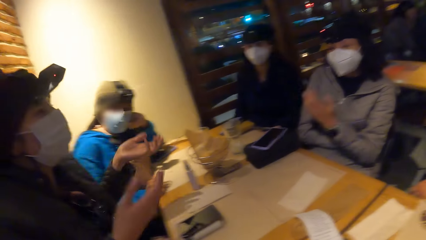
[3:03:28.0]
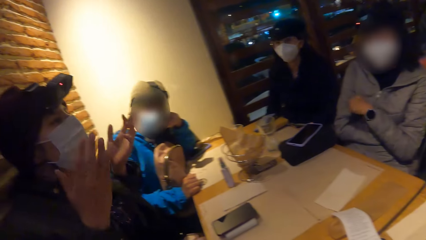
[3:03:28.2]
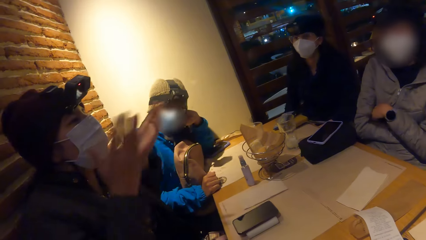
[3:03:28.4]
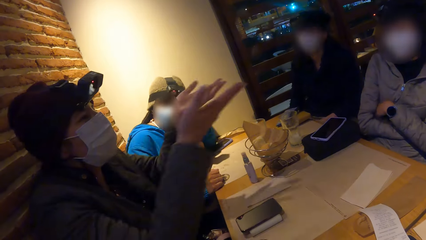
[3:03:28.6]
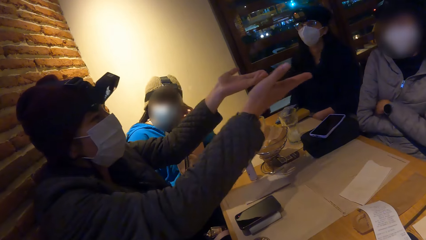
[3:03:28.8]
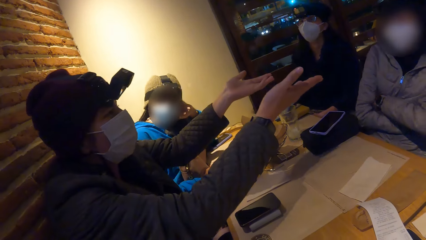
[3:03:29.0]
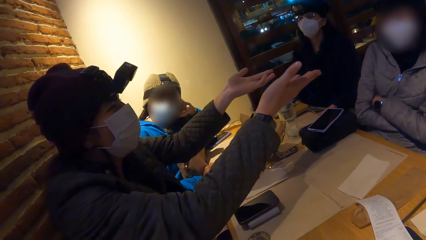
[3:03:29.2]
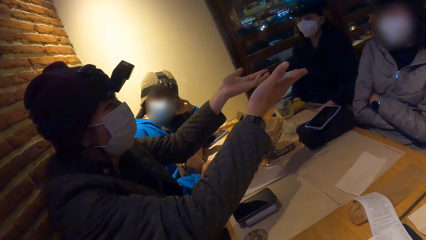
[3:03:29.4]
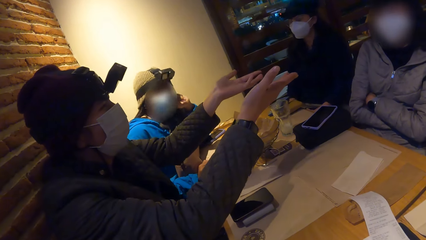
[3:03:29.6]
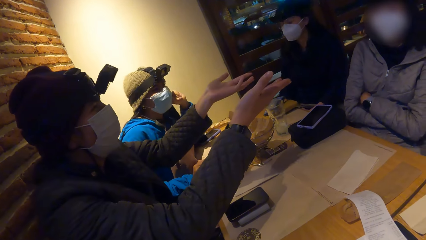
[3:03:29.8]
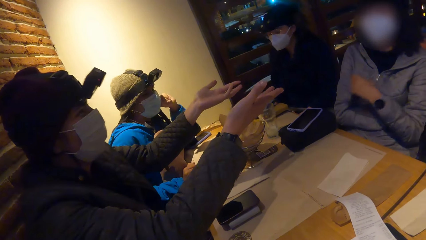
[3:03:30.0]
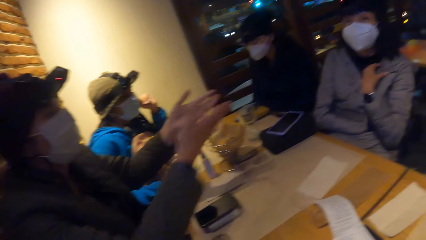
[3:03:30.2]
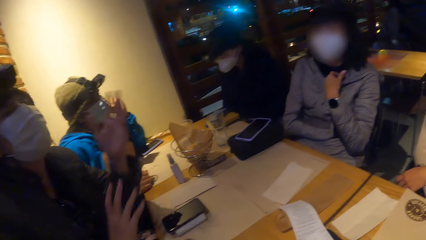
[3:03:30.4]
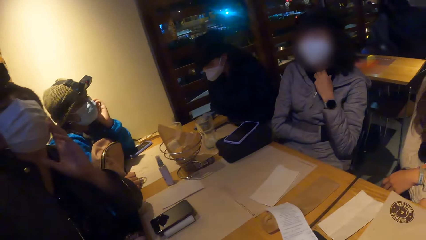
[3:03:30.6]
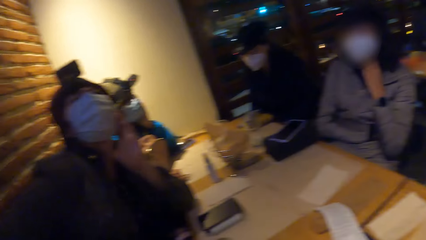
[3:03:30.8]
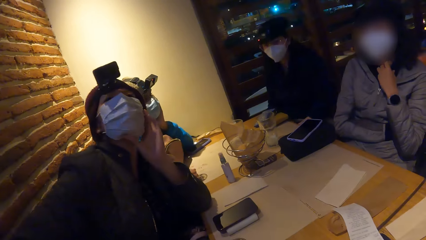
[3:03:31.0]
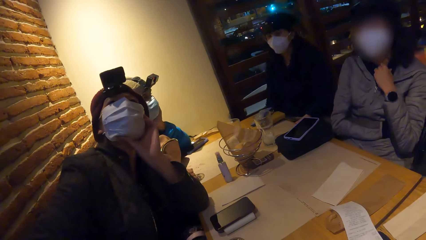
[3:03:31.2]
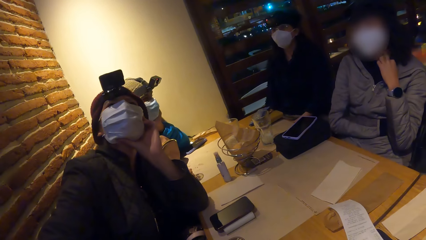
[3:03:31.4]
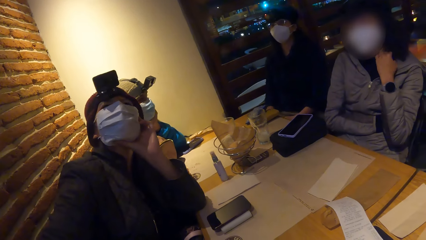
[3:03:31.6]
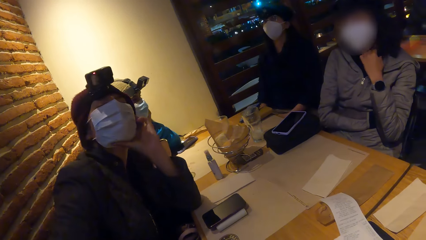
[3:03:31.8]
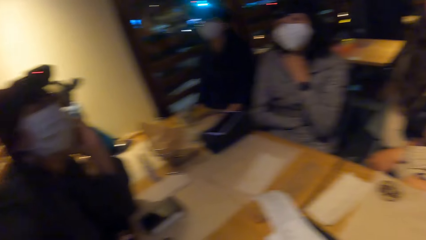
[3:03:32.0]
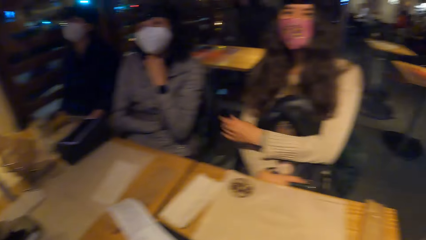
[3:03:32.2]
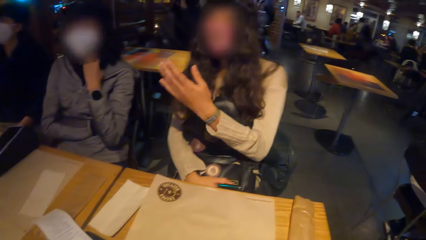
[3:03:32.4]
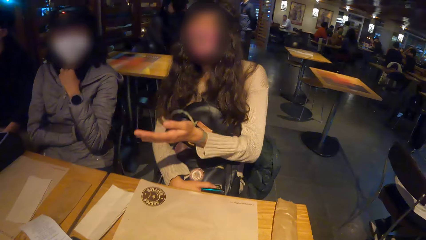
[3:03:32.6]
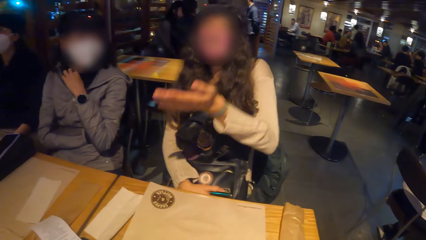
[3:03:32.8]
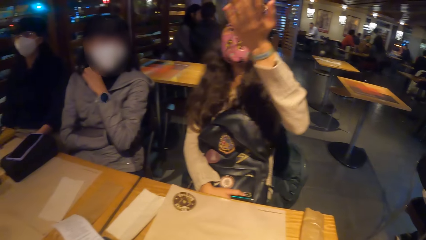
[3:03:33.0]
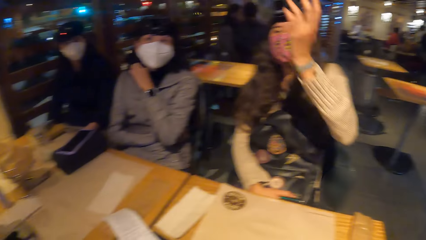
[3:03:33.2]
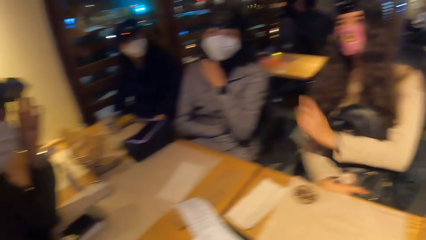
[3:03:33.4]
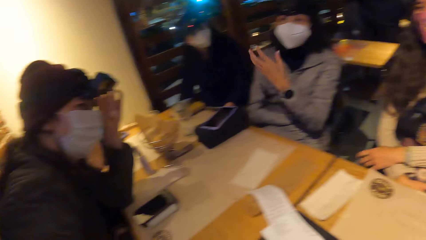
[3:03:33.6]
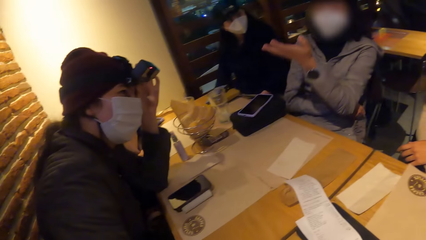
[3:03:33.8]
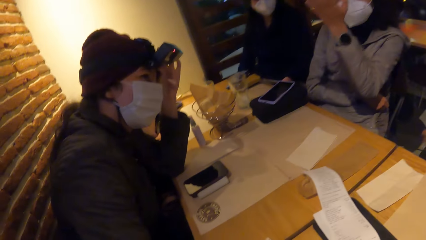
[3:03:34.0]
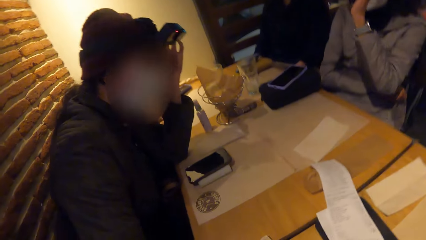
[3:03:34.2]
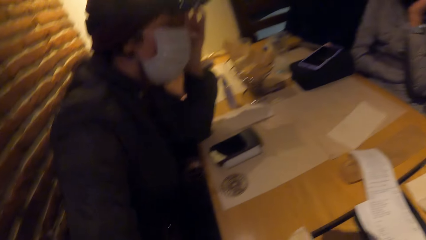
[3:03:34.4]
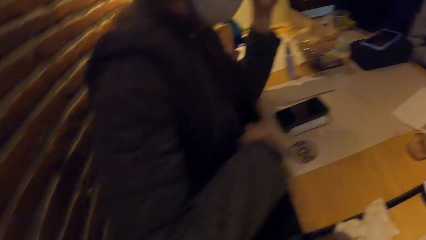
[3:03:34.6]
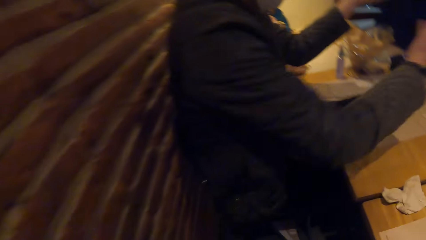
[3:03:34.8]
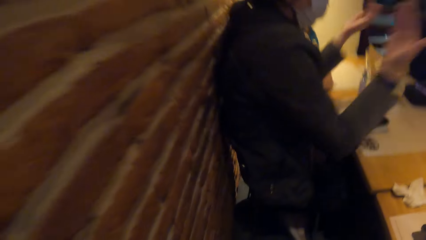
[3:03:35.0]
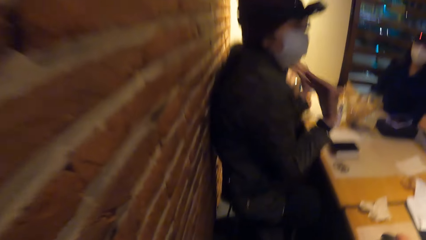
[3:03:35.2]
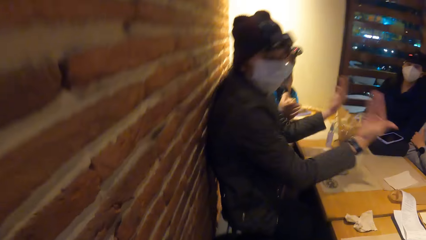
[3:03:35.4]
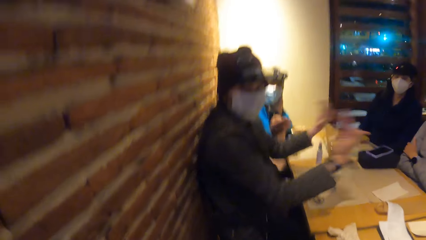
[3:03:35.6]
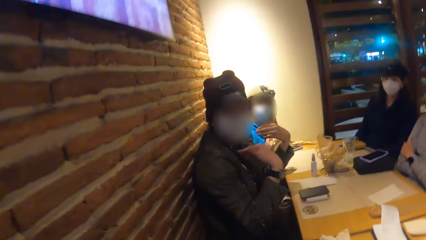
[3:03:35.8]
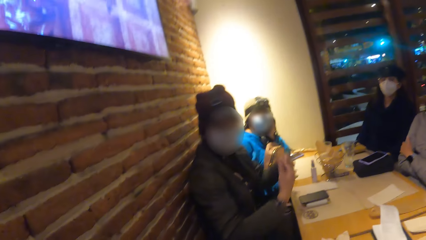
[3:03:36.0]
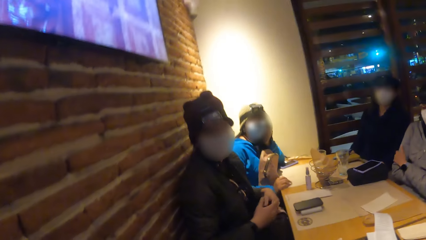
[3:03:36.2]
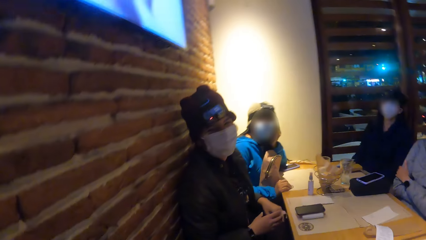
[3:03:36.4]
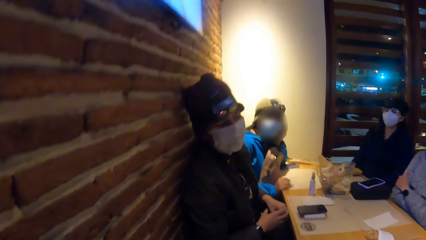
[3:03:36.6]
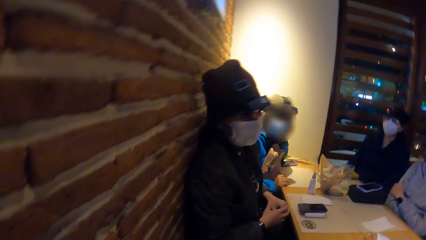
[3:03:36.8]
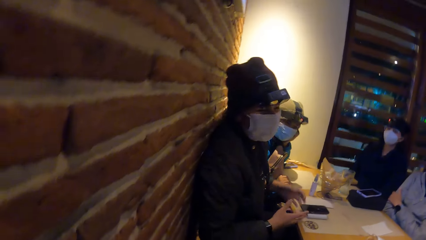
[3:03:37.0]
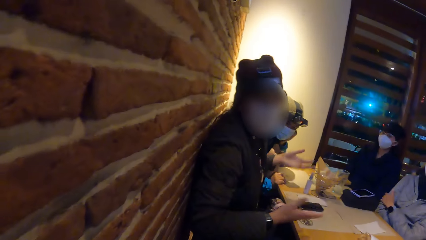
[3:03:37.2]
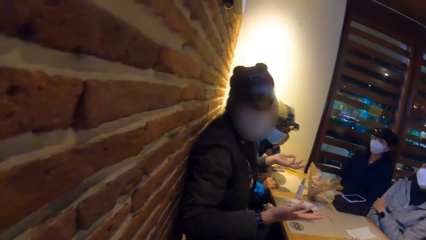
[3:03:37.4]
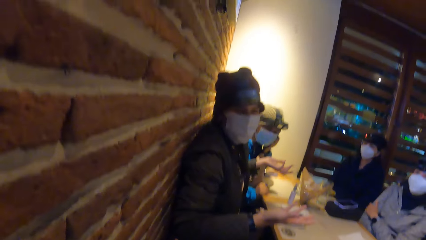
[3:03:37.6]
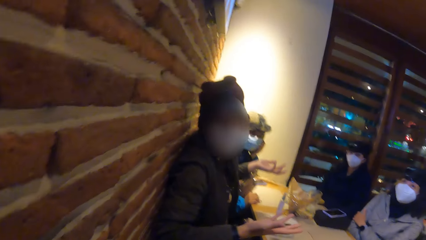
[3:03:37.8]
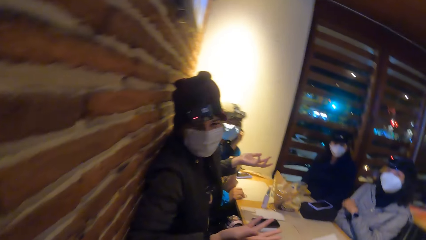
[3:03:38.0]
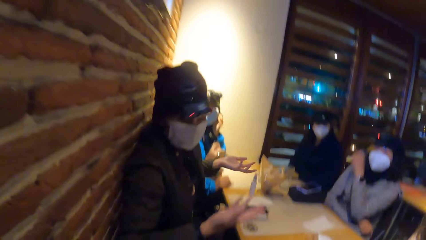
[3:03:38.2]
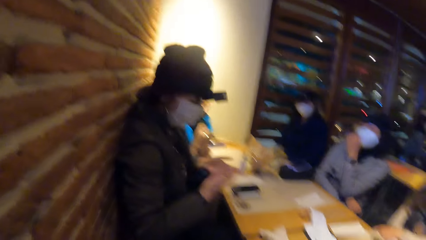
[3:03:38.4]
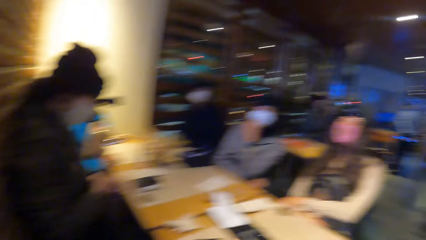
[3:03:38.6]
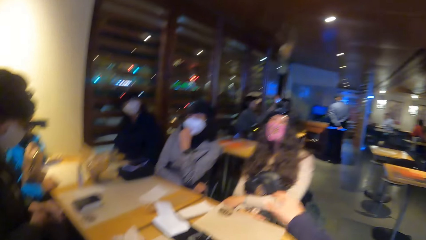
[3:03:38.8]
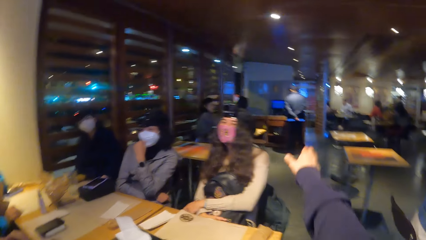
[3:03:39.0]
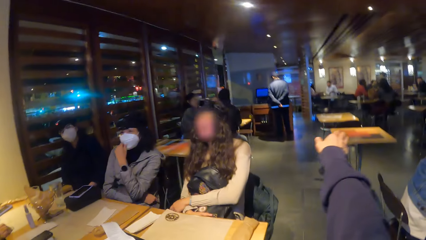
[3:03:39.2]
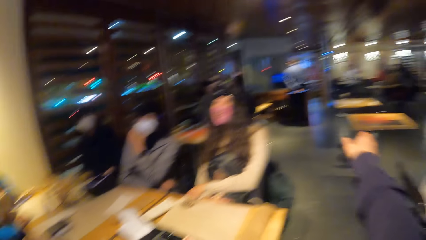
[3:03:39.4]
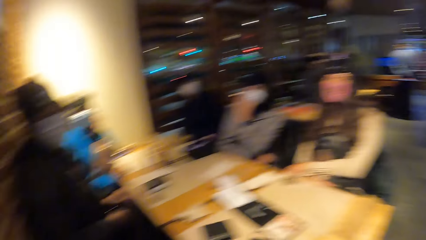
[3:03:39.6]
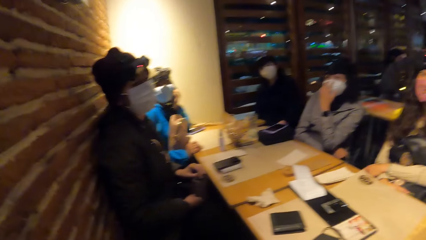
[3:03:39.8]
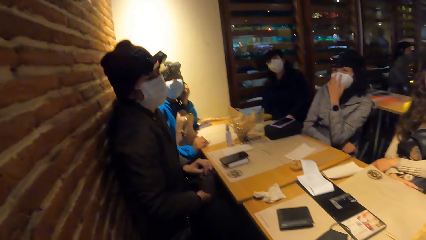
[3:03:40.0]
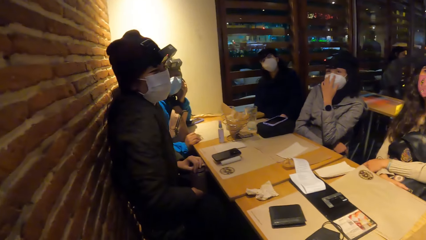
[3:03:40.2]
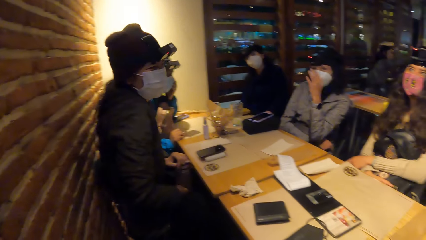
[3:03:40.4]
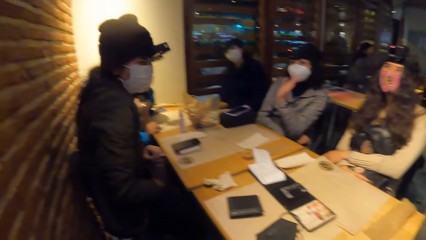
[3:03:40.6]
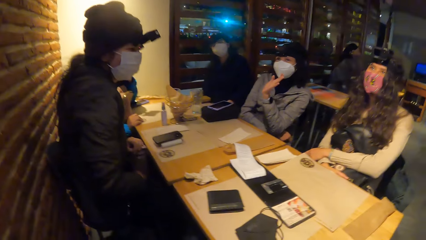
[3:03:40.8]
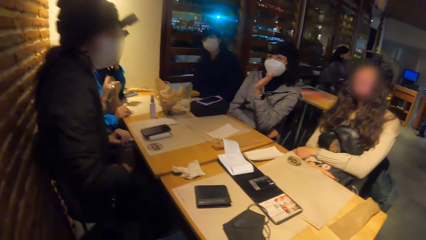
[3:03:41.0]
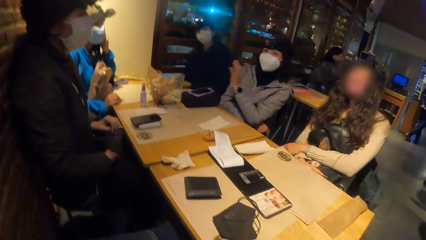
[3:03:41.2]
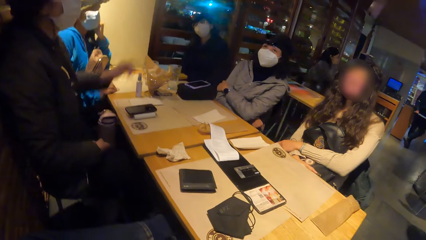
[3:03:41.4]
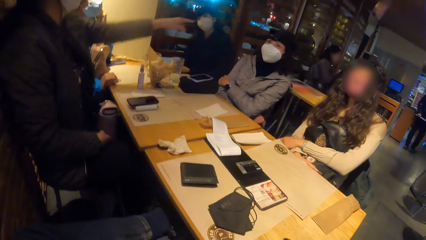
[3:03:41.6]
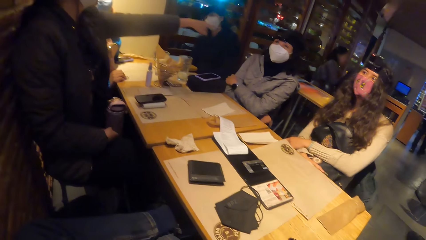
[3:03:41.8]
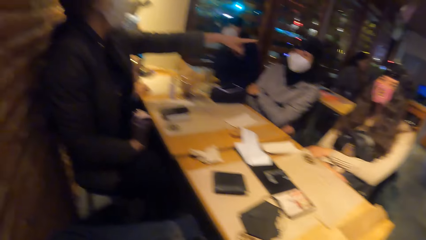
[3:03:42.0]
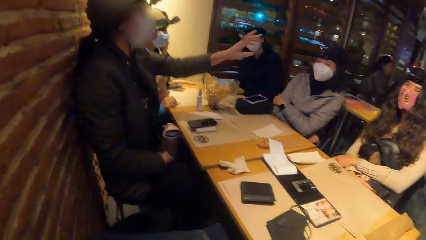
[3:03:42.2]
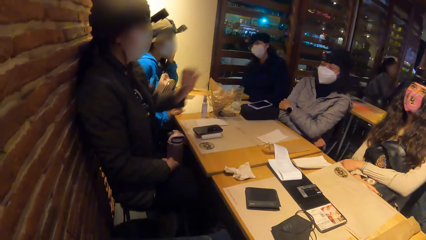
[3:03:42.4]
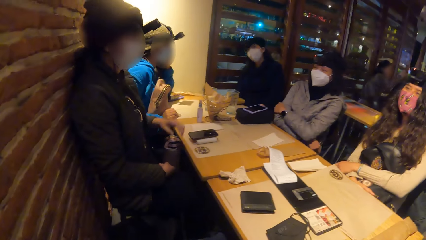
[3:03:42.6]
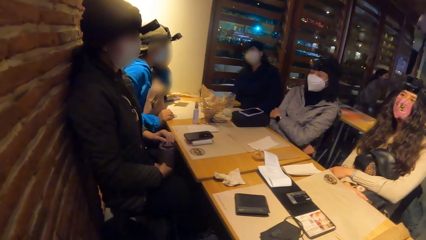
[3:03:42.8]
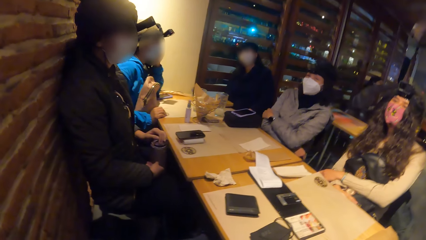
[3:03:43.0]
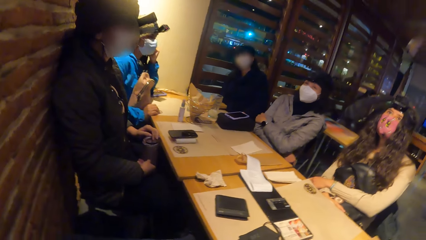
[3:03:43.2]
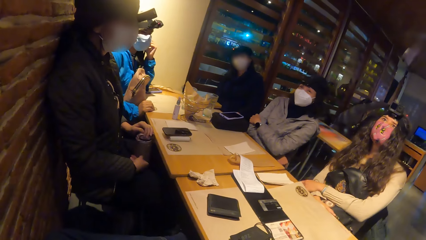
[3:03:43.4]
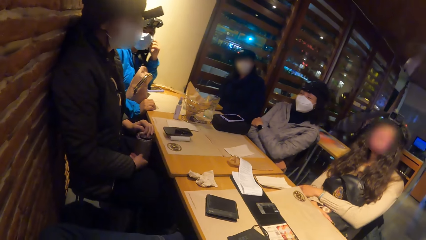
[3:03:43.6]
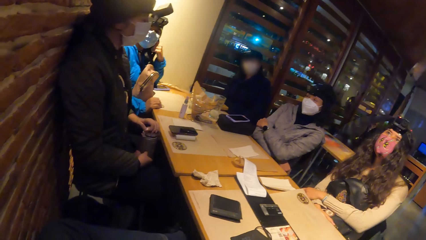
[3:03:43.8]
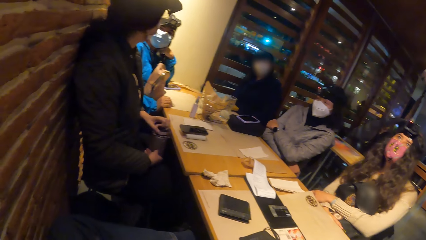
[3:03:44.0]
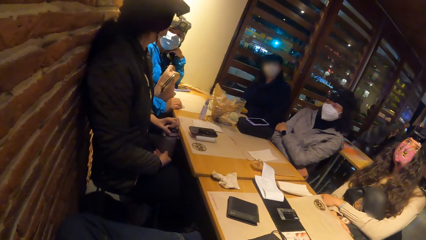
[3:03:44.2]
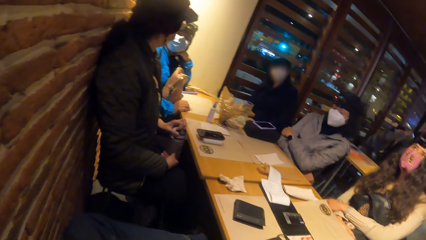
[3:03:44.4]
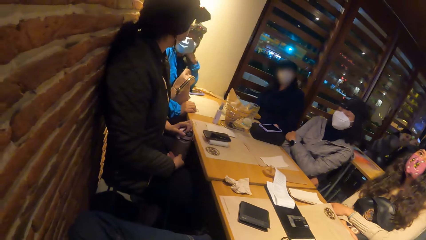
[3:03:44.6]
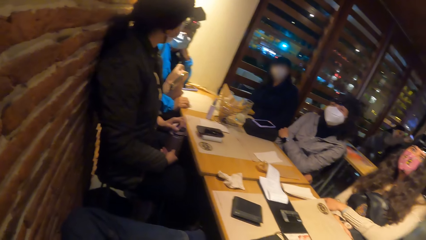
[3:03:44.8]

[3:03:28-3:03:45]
The camera wearer stretches a hand towards a woman. Another woman stretches a hand towards a third woman. The second woman looks up holding her chin. A fourth woman converses with the second woman. The second woman converses with the camera wearer. The camera wearer points towards a waiter. The second woman laughs with her hands placed on her thighs and points at the third woman.
